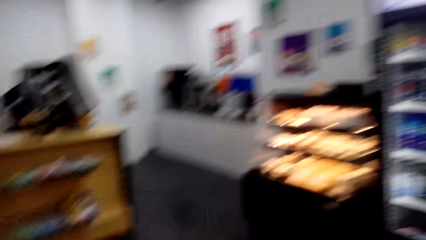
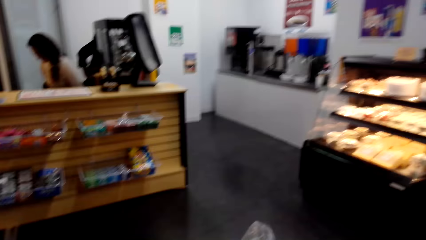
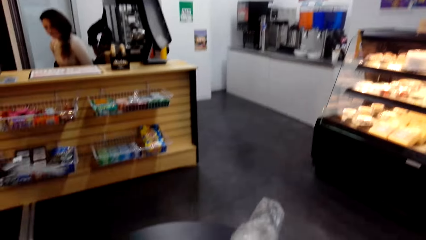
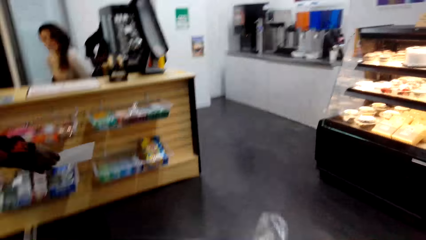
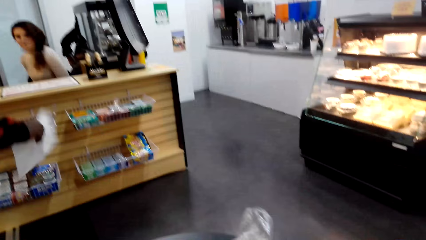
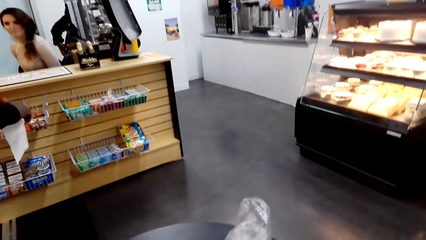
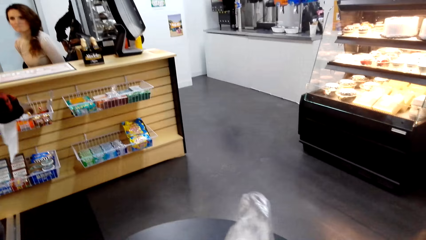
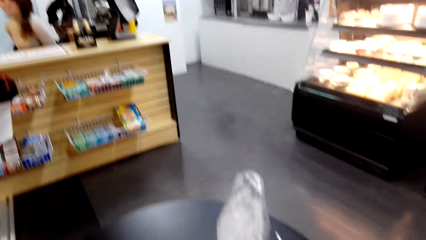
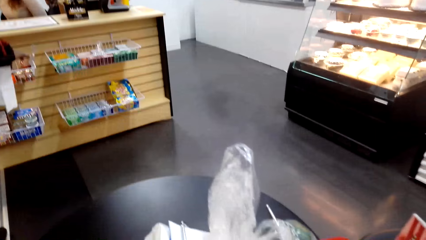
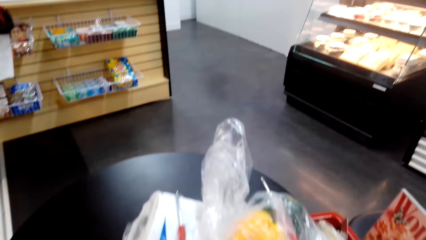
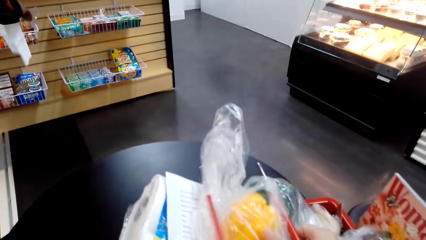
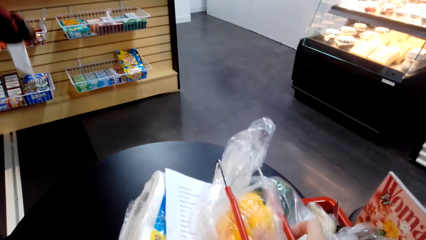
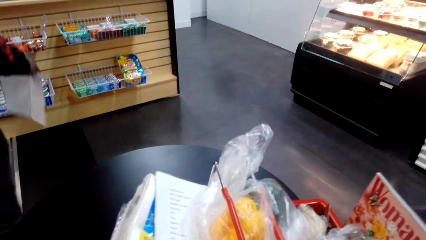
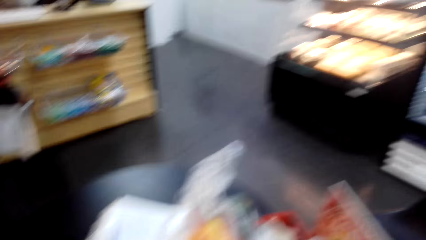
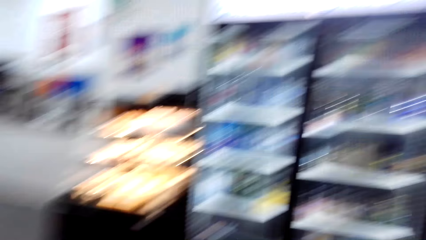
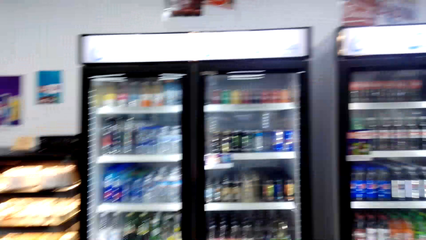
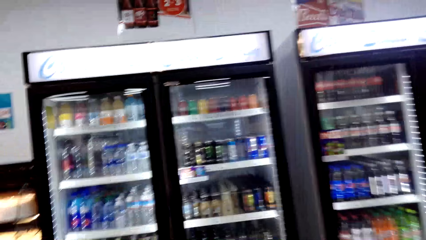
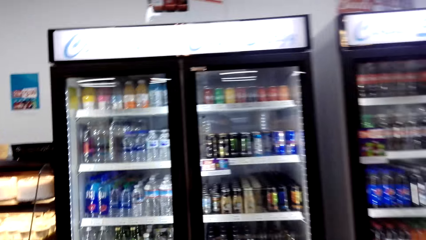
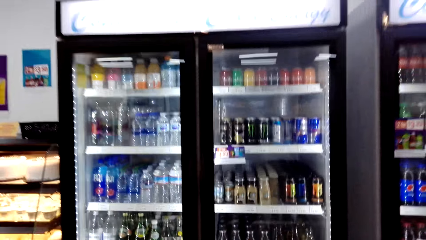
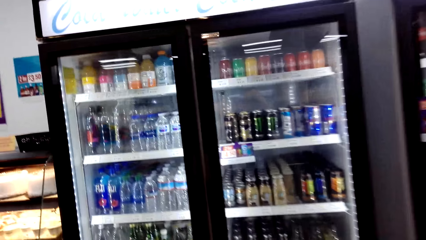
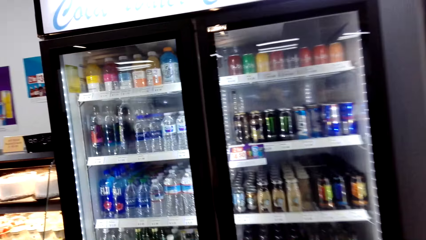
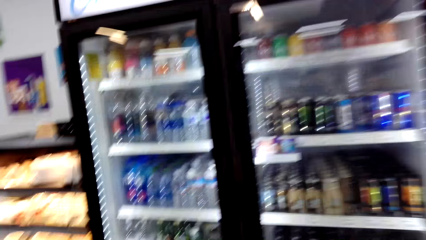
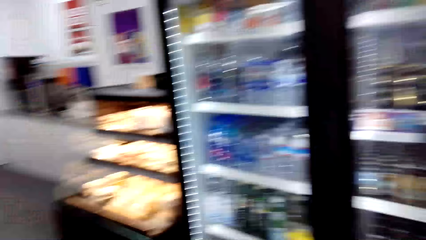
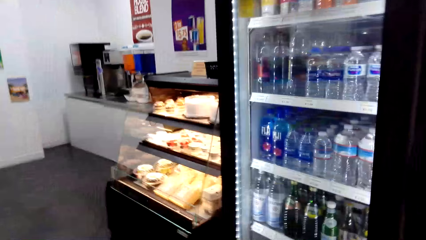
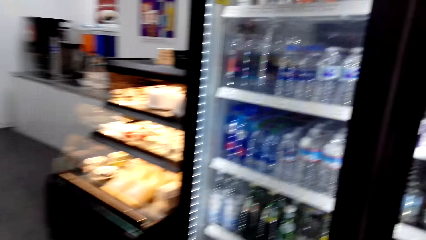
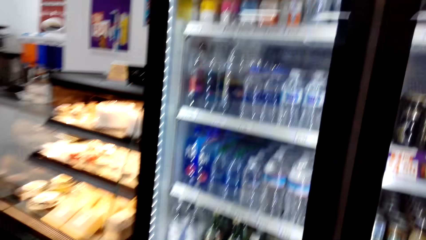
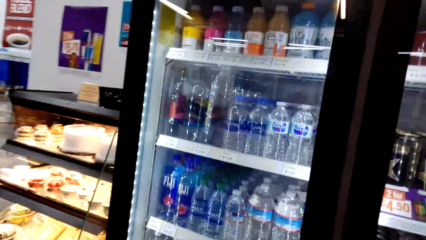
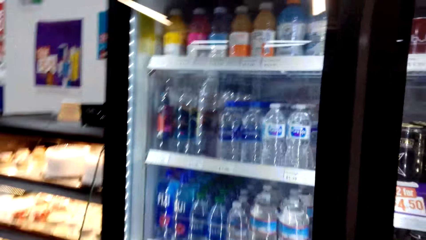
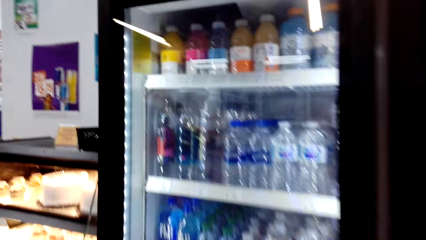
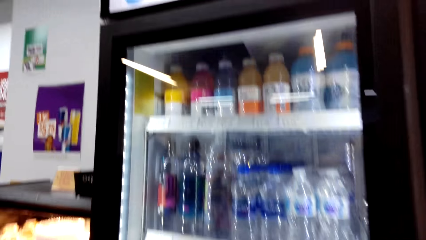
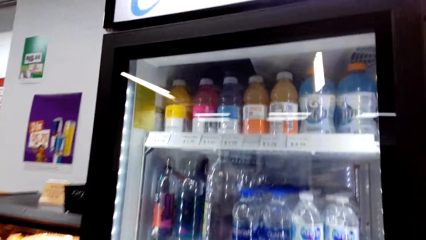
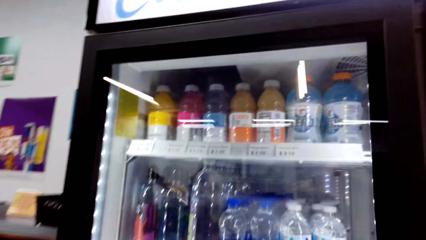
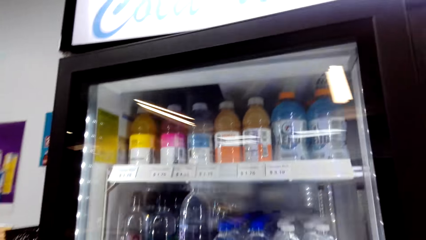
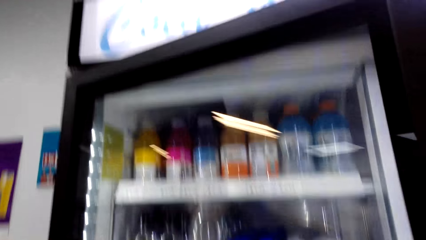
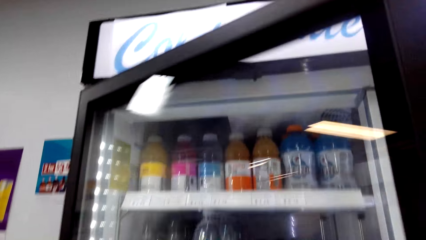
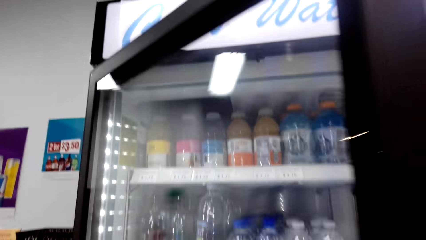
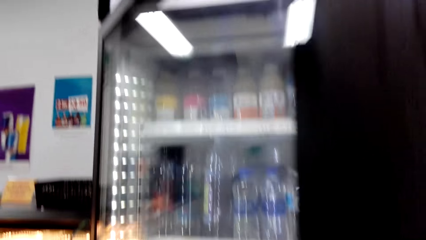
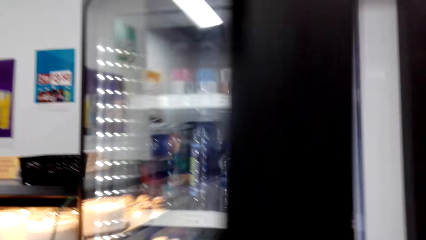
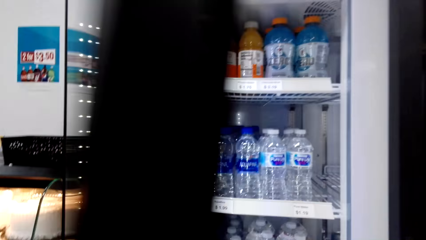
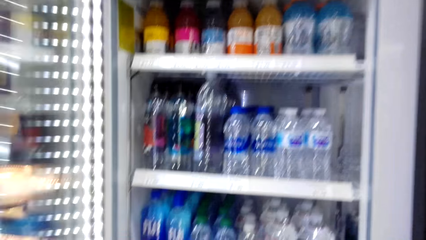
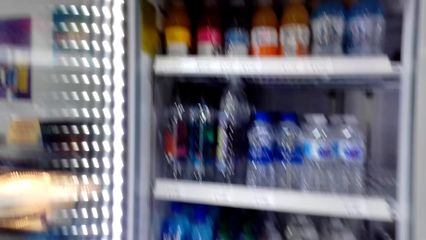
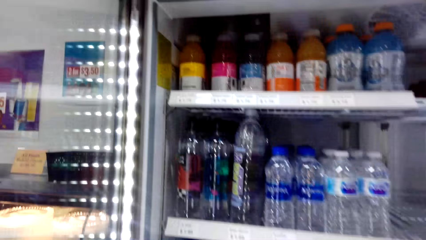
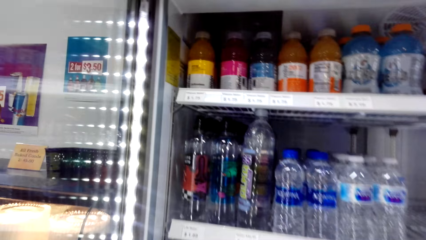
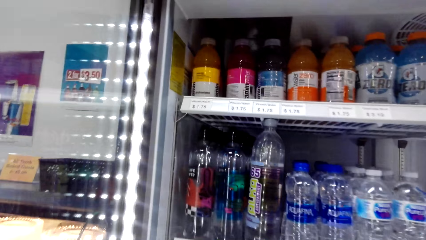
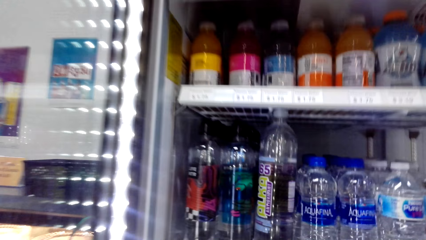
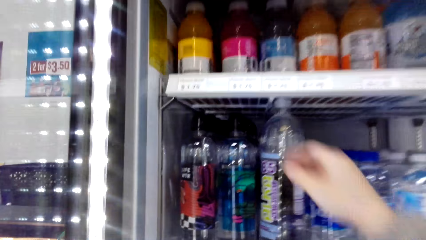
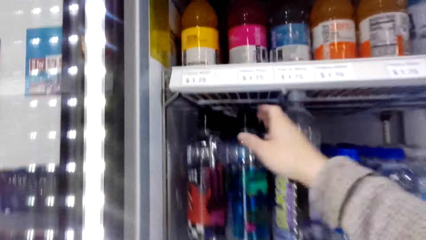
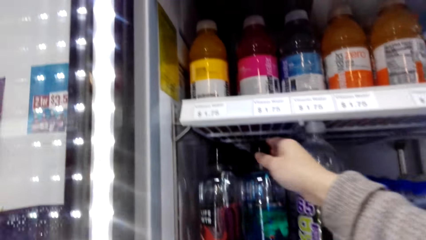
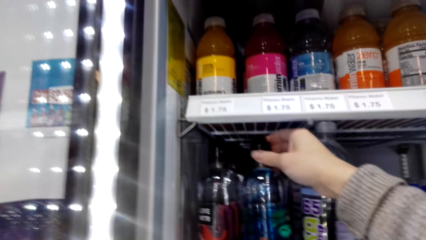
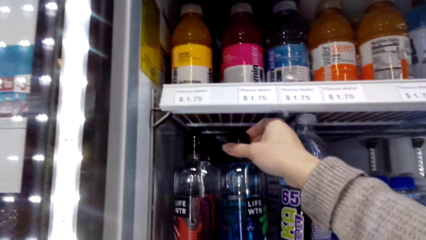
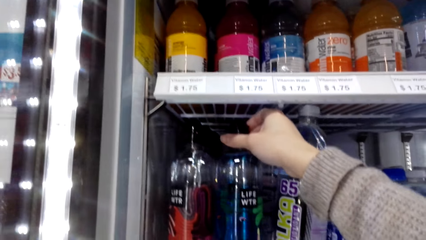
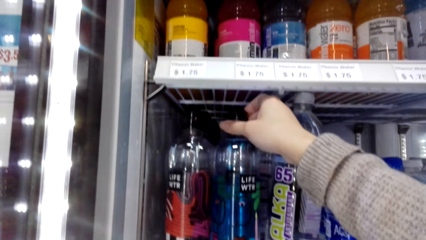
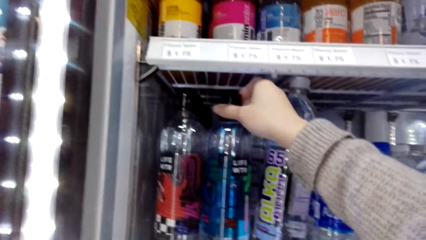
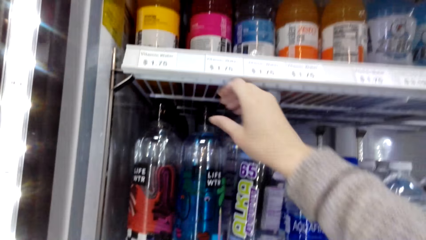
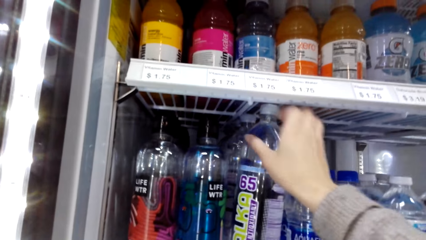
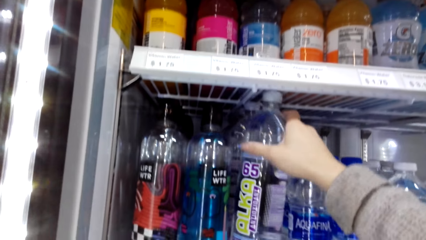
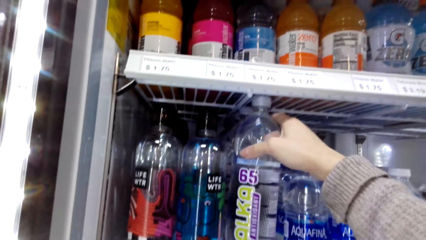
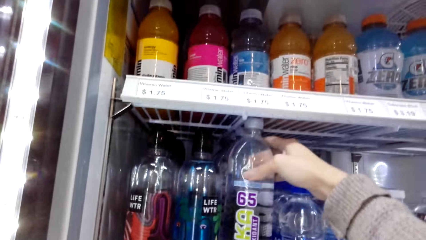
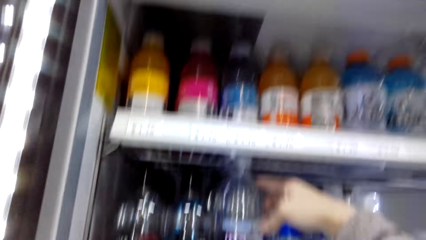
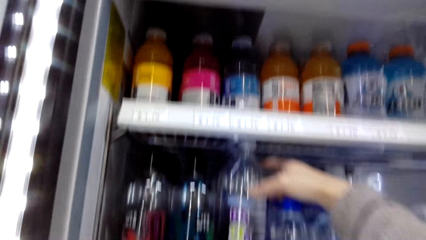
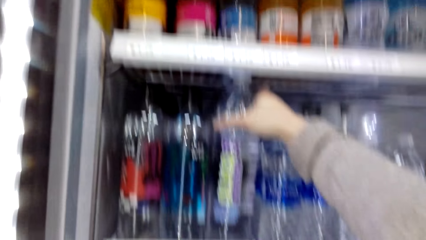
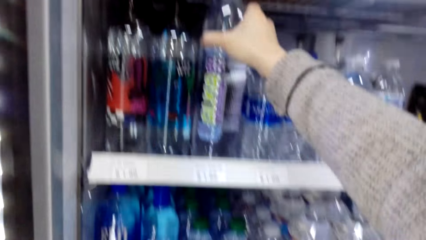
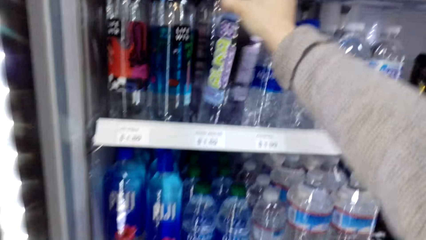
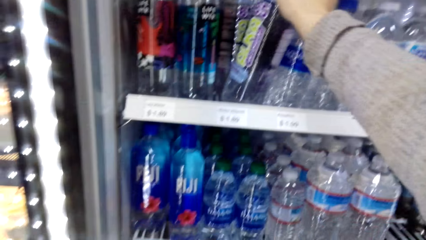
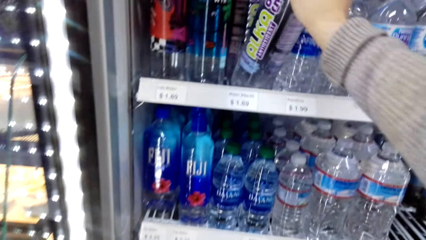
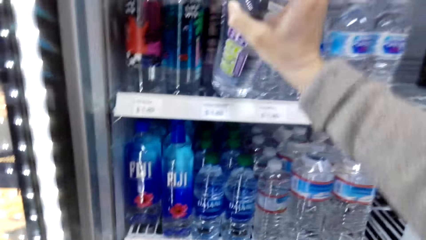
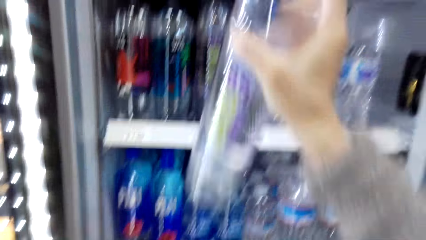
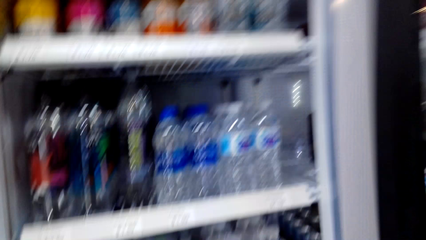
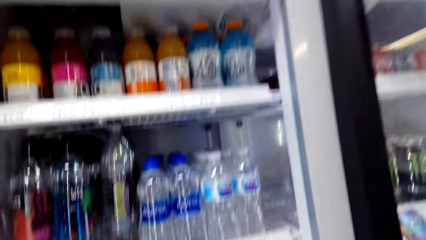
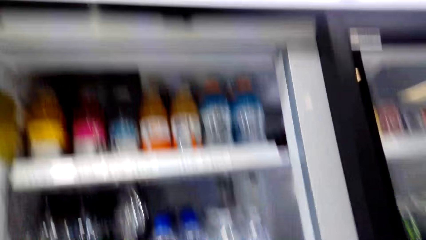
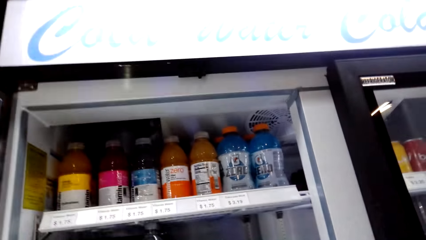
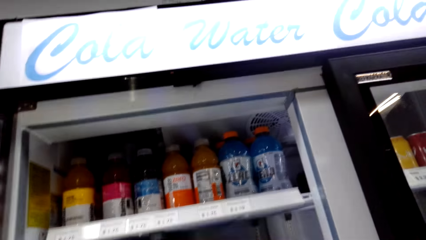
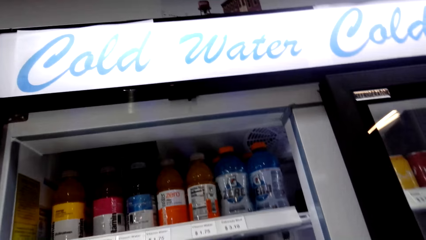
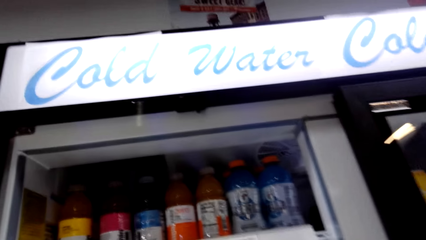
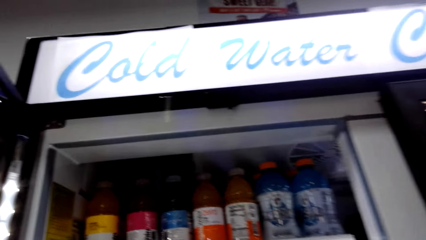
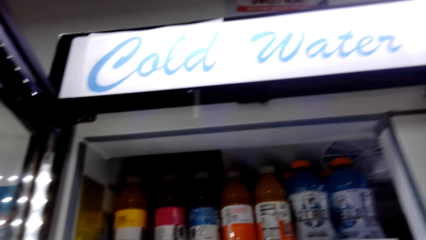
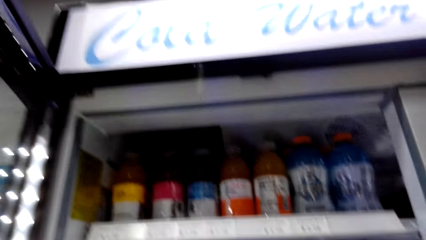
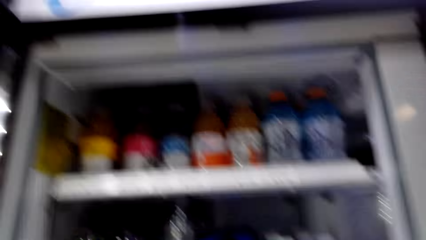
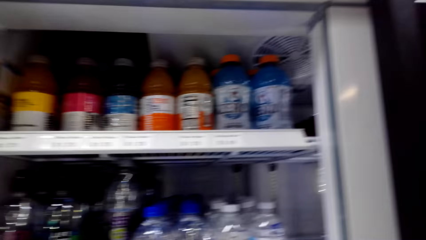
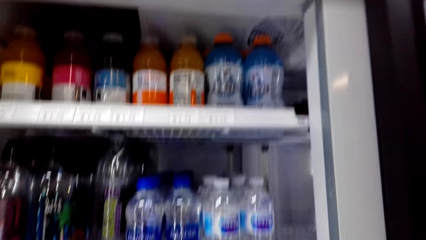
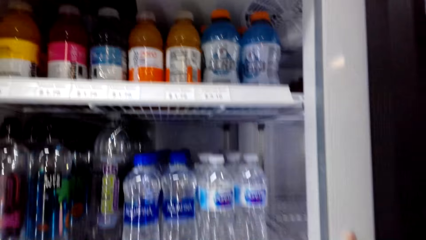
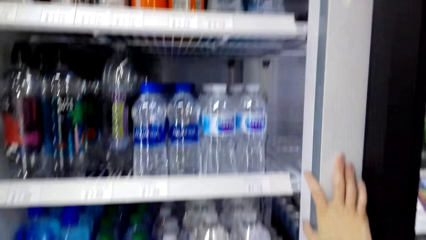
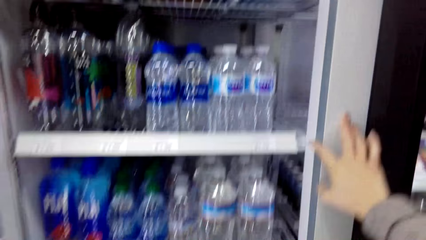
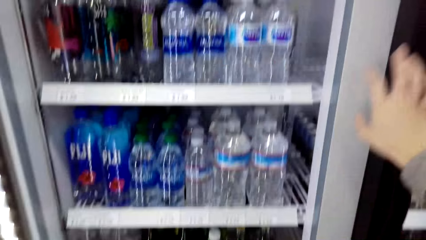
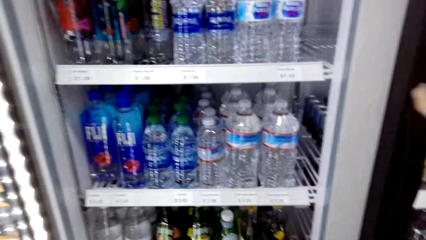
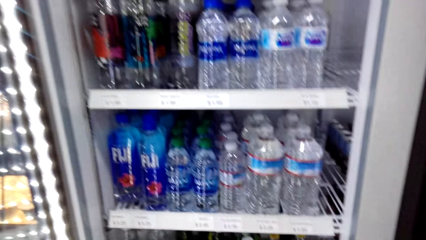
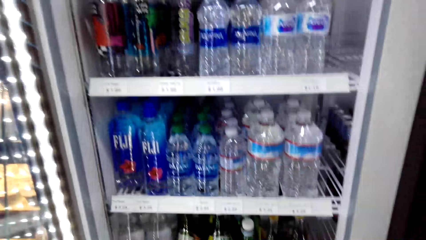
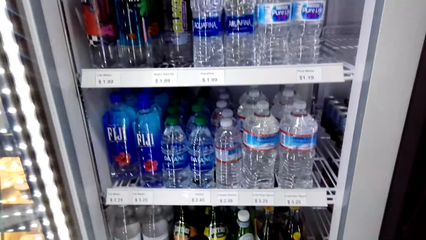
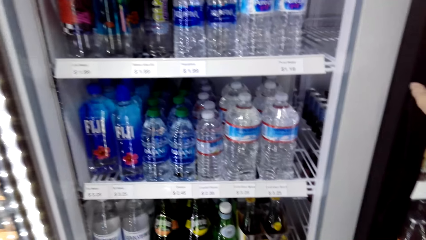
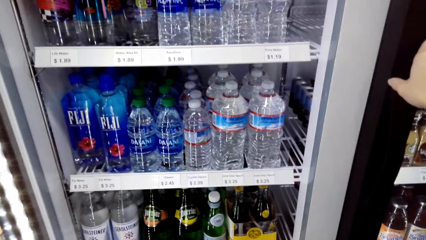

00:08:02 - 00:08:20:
The camera wearer is putting the items on the table. They open the fridge. They touch a bottle. They pick up the bottle of water from the fridge.
